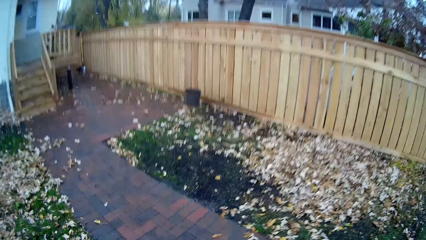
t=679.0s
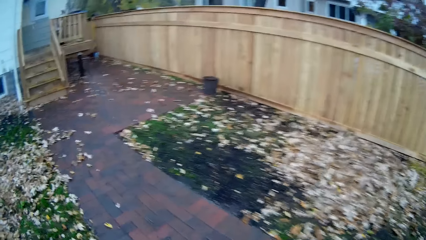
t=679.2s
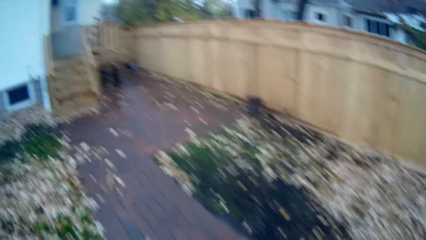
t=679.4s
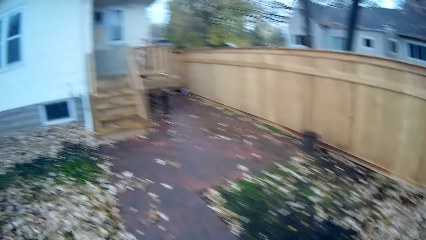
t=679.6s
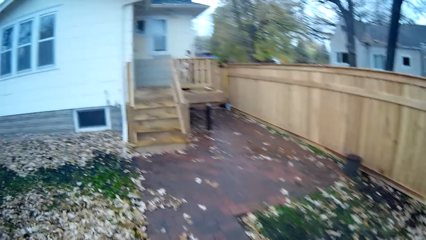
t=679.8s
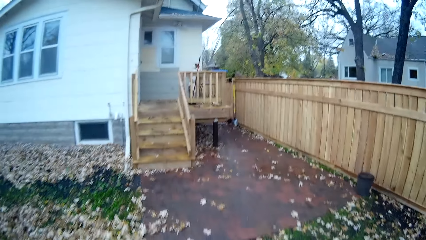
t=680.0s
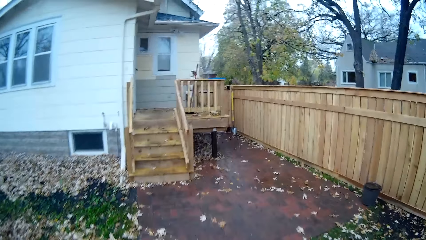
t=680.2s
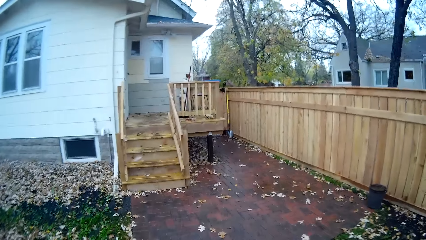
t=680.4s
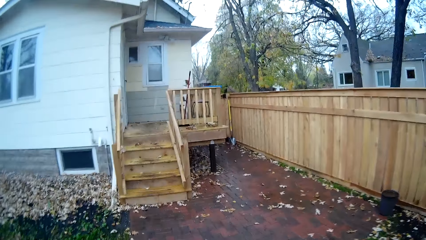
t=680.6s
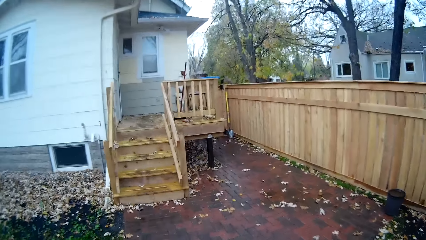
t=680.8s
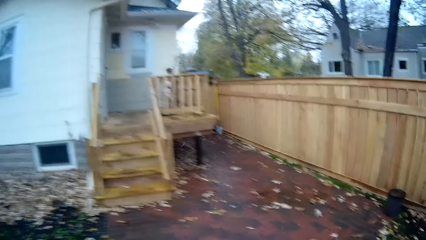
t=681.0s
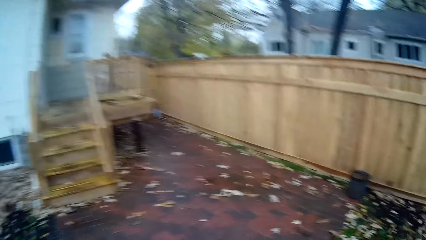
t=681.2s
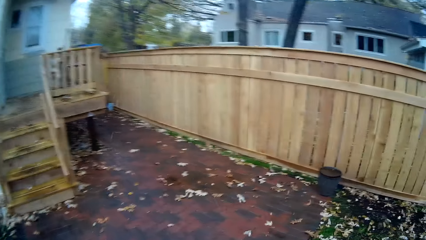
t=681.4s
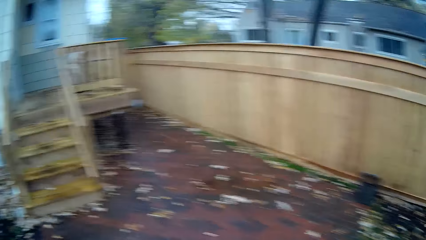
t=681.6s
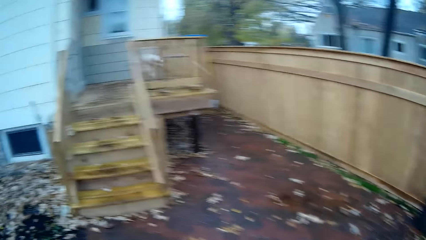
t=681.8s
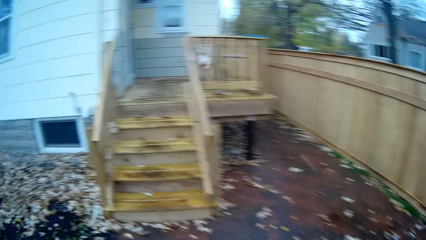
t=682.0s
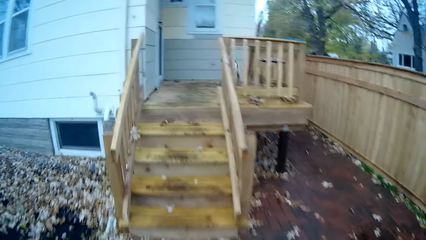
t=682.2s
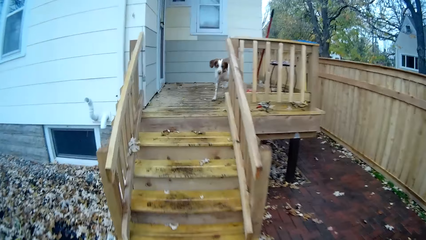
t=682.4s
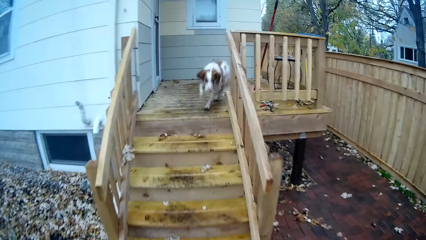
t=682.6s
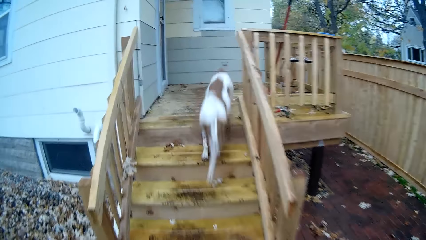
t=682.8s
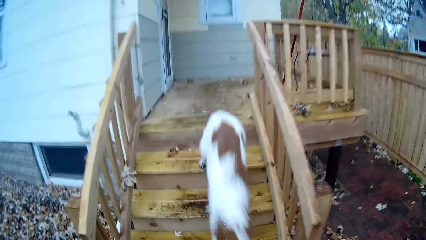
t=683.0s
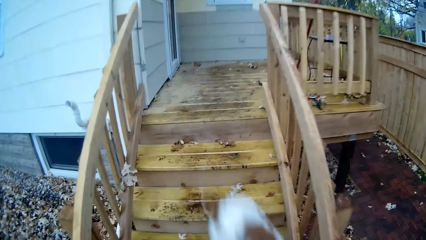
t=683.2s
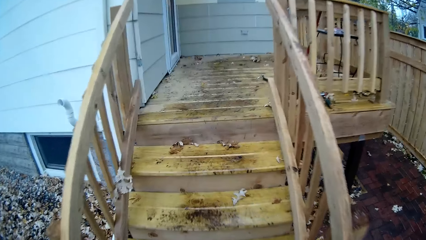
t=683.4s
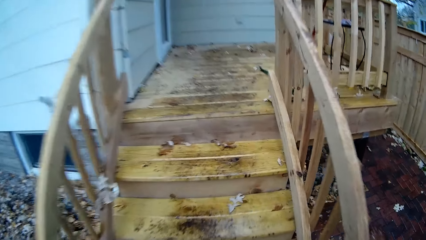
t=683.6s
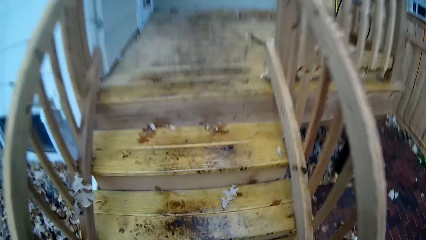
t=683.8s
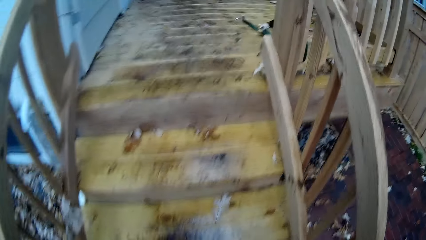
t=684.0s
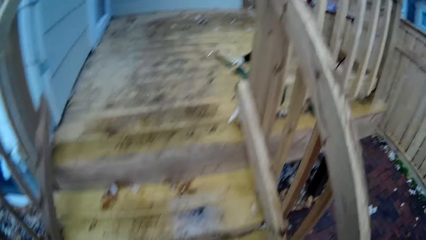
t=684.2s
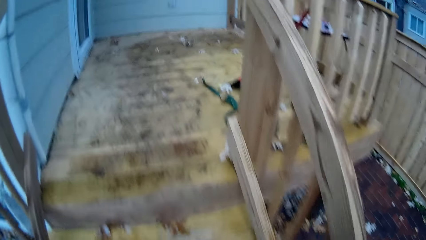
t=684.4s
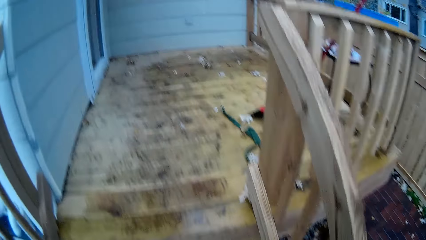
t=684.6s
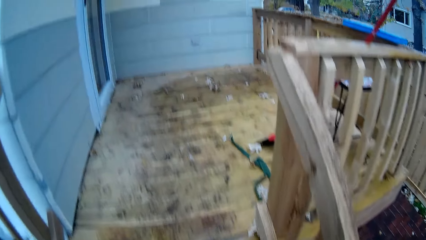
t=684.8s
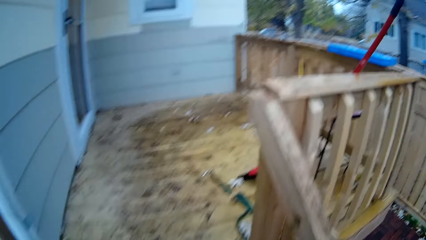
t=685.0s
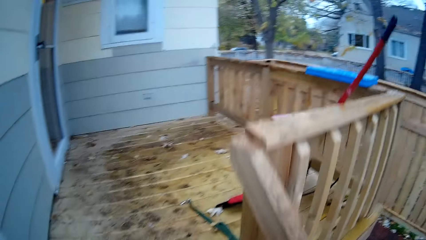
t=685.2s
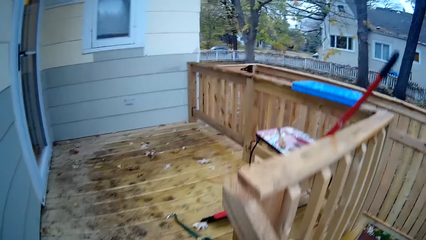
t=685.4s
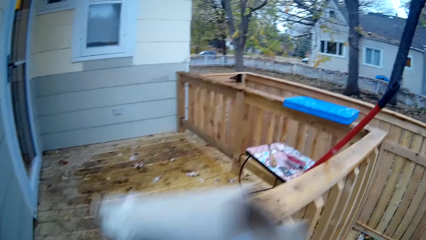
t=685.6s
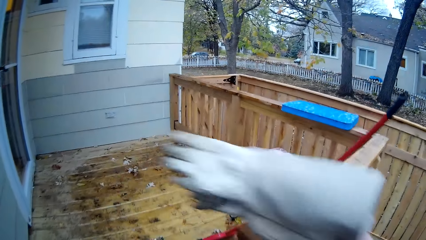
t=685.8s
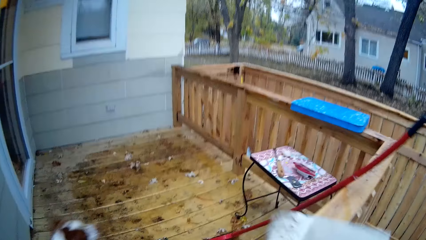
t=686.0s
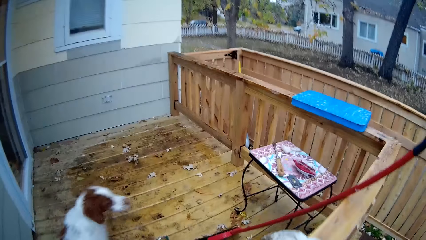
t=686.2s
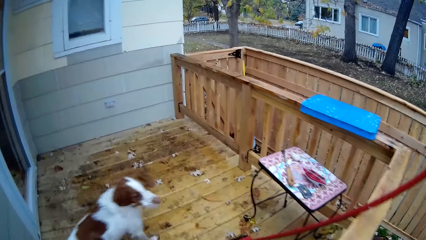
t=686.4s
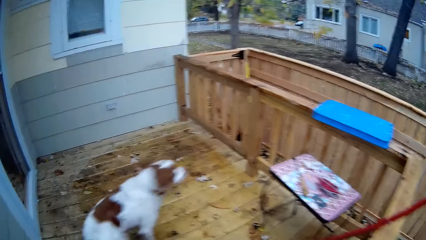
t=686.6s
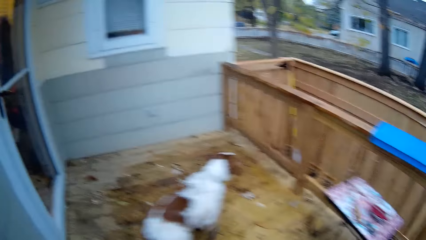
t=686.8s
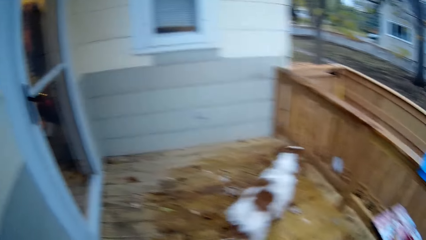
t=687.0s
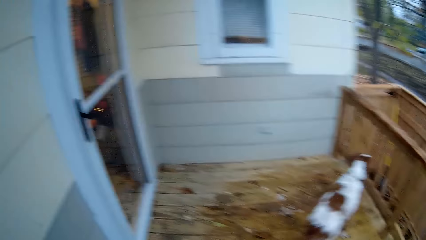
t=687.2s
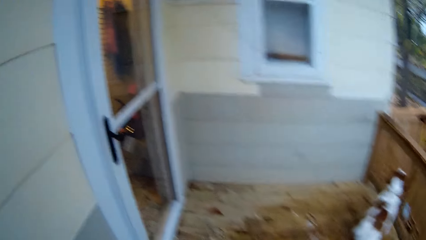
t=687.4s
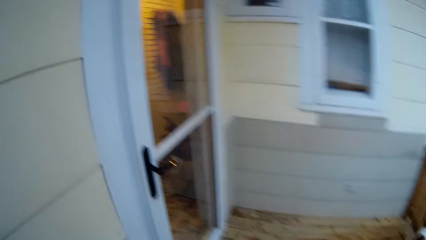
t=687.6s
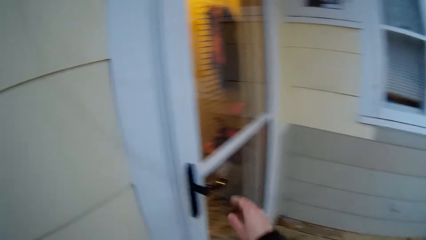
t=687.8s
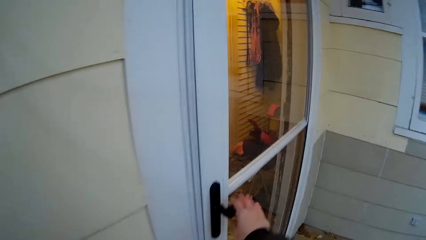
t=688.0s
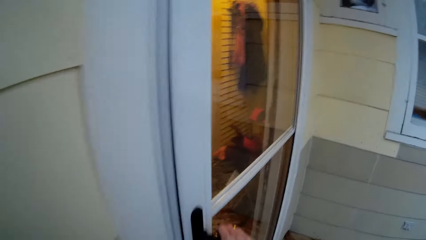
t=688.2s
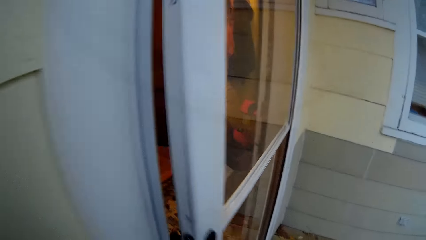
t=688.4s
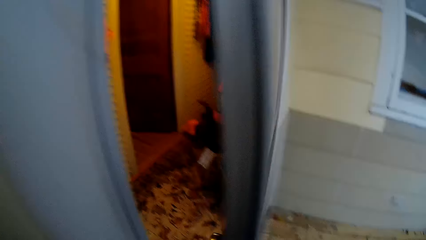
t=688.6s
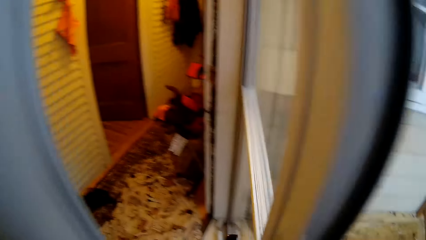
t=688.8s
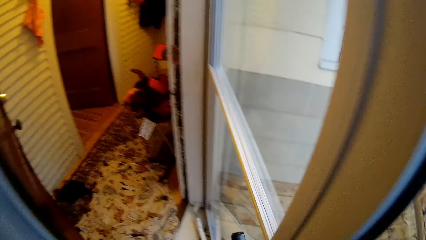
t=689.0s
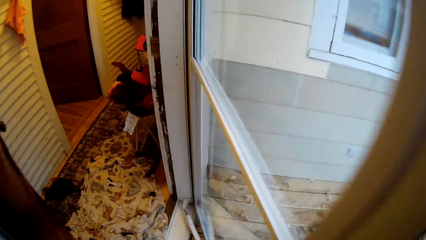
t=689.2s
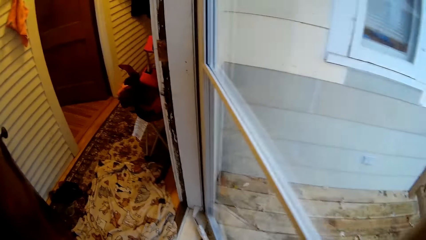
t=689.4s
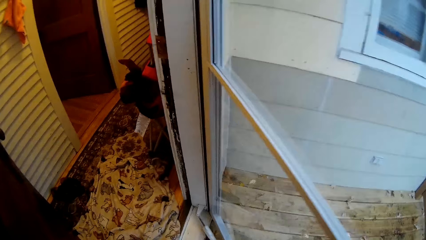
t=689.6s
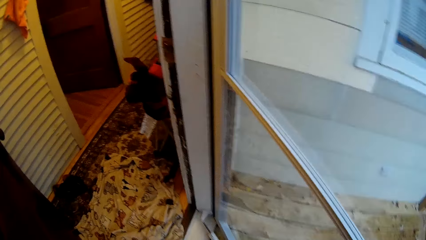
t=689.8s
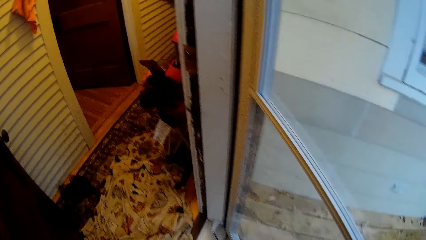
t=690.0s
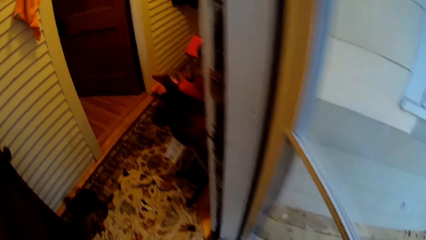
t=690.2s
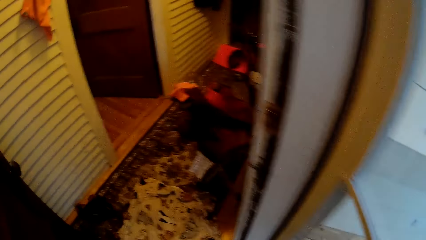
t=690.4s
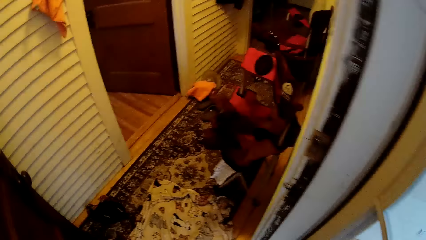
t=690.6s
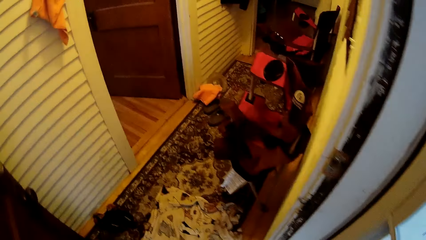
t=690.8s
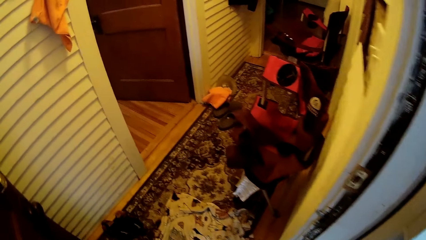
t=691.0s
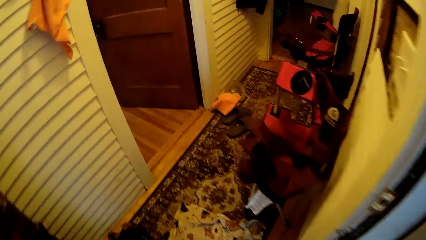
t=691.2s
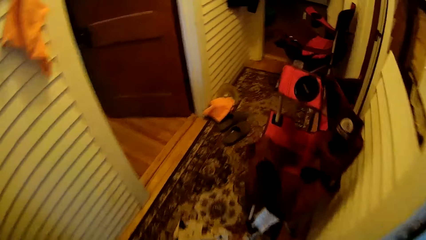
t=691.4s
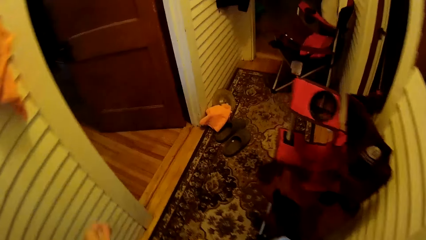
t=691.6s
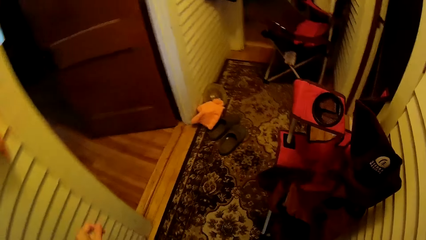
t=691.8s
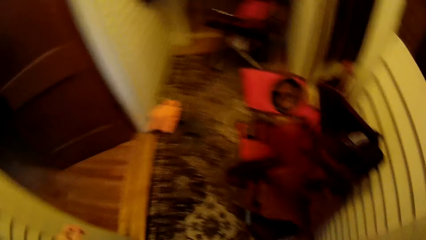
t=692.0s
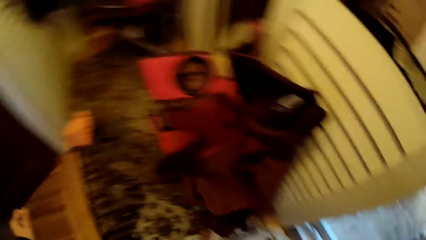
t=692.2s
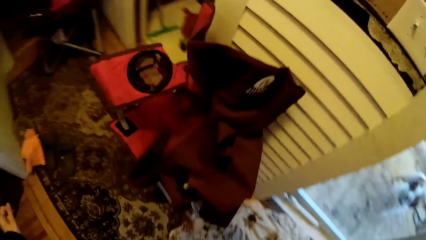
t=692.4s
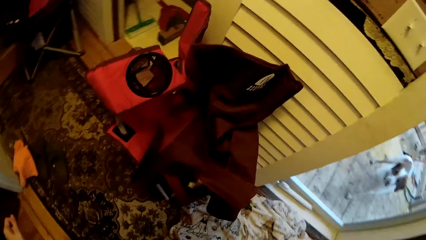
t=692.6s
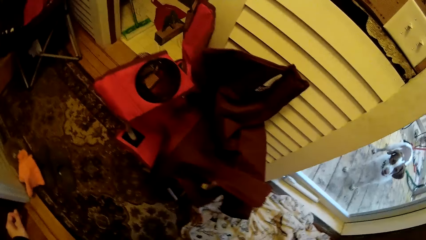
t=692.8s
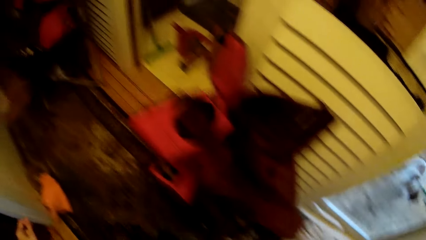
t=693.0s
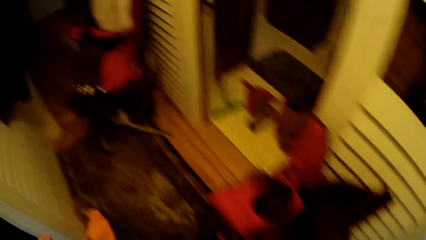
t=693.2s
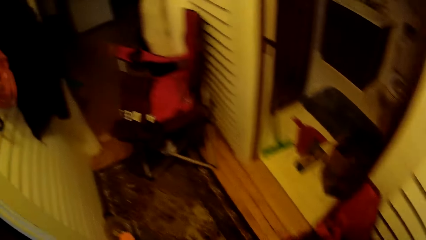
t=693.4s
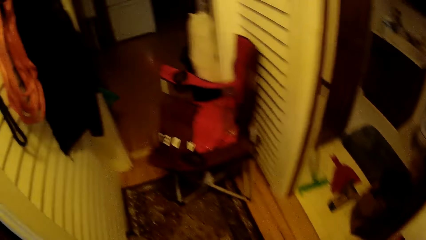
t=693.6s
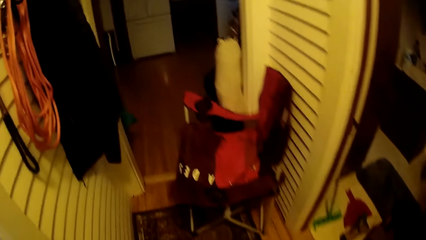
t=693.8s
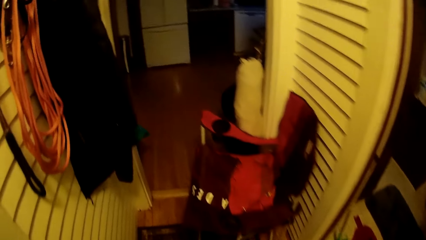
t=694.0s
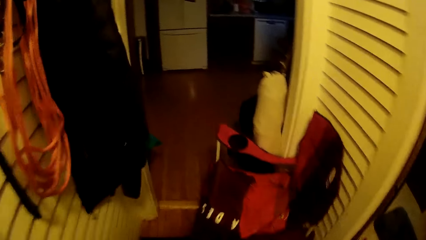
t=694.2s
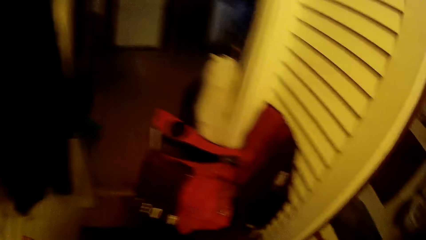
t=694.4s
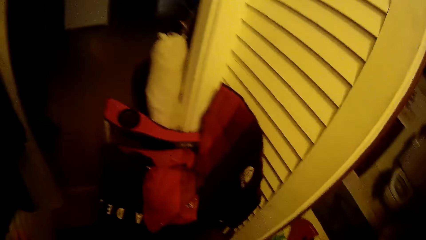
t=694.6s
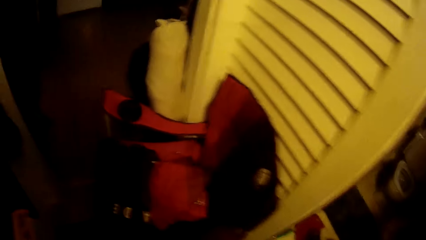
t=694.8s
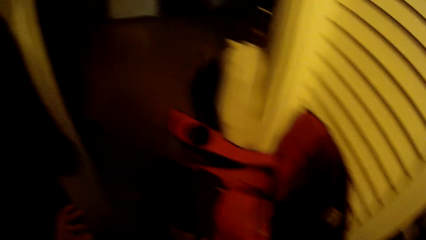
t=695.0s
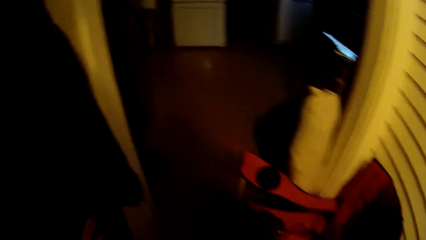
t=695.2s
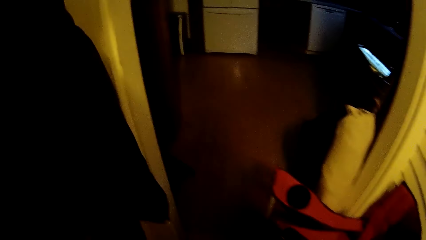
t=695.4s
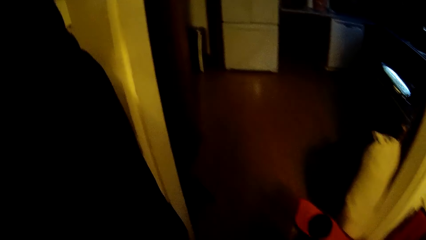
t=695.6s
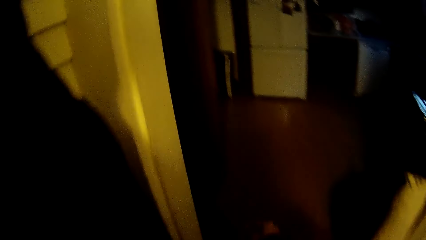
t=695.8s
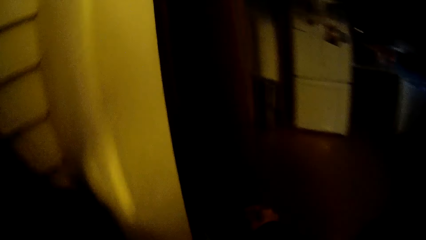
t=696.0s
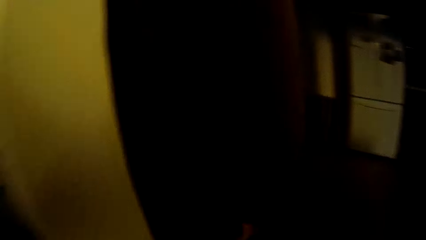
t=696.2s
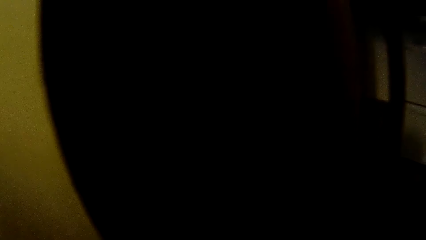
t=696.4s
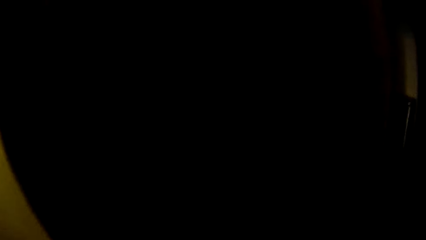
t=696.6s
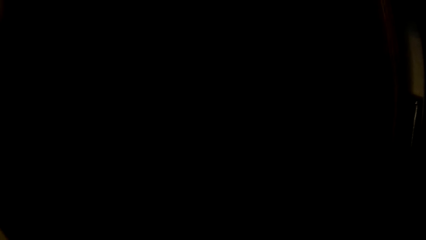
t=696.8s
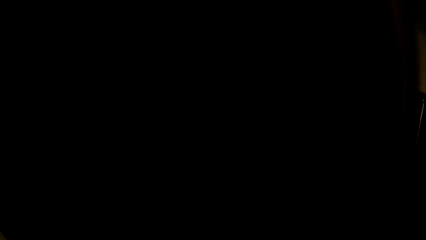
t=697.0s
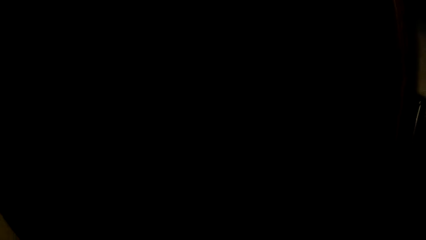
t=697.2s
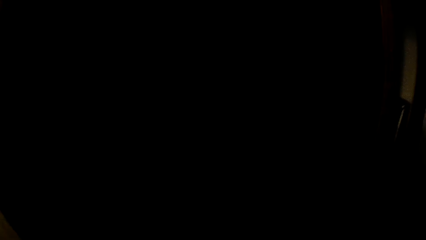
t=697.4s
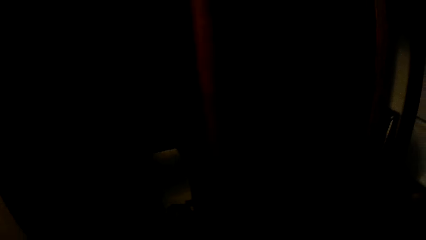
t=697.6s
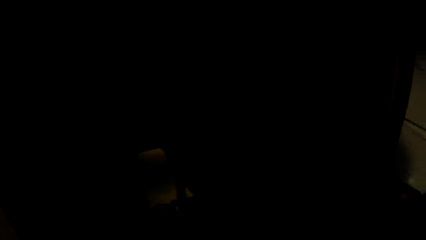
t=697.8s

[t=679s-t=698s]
The camera wearer moves forward. The dog runs past the camera wearer. The camera wearer walks up a staircase. She places a hand glove on the staircase rail. She opens a door with her right hand. She gets in the house.
